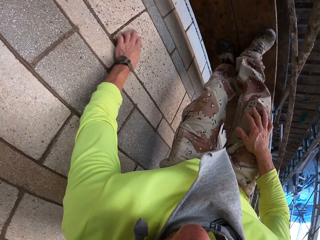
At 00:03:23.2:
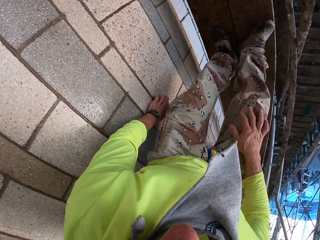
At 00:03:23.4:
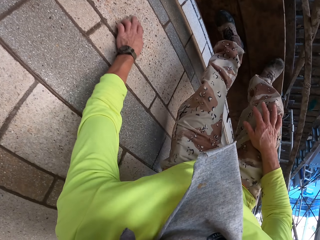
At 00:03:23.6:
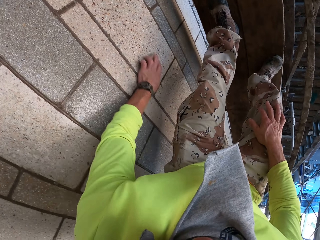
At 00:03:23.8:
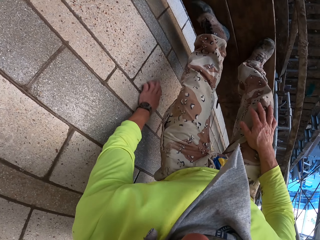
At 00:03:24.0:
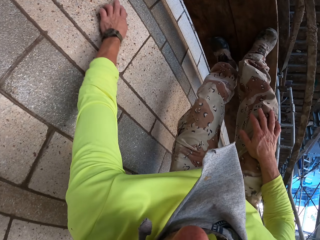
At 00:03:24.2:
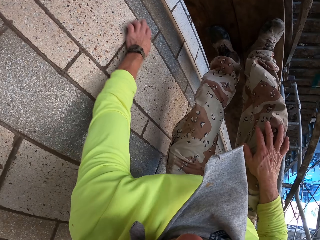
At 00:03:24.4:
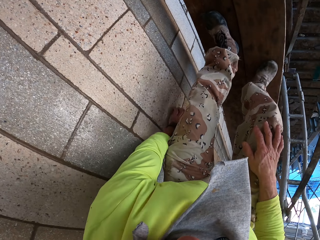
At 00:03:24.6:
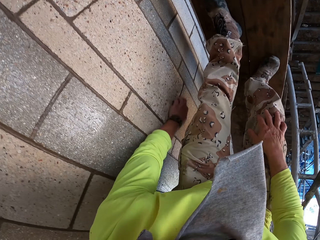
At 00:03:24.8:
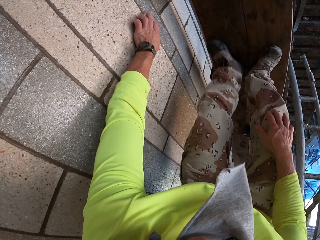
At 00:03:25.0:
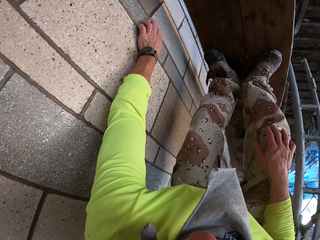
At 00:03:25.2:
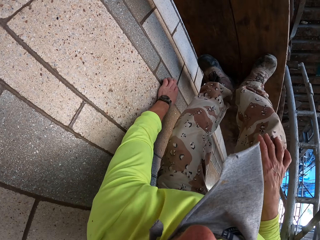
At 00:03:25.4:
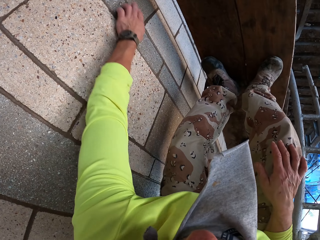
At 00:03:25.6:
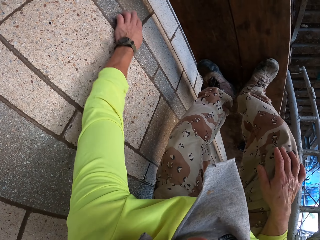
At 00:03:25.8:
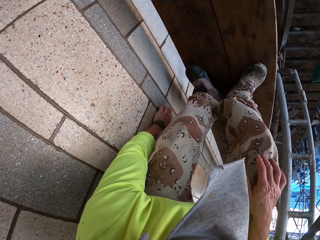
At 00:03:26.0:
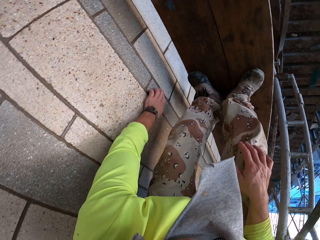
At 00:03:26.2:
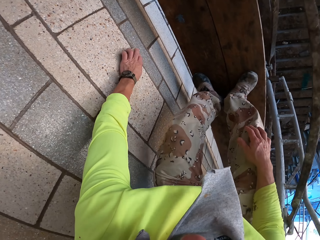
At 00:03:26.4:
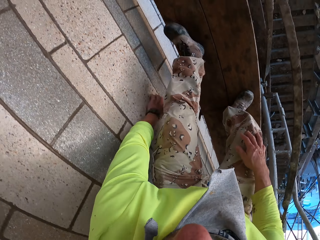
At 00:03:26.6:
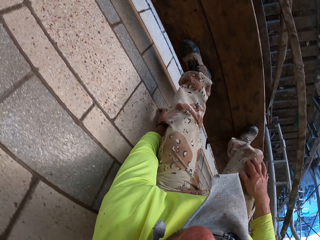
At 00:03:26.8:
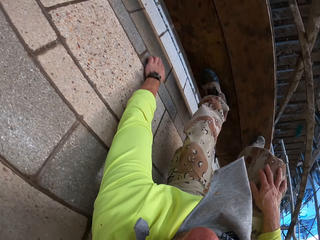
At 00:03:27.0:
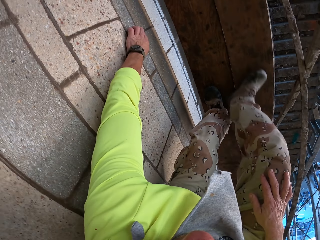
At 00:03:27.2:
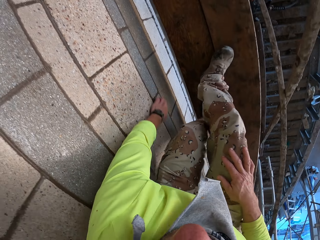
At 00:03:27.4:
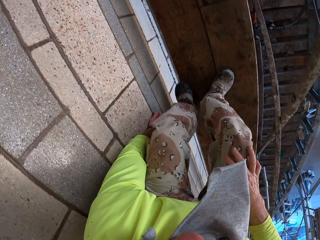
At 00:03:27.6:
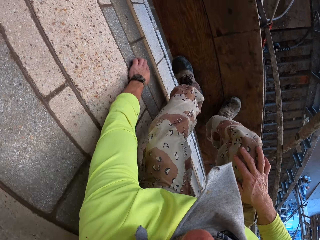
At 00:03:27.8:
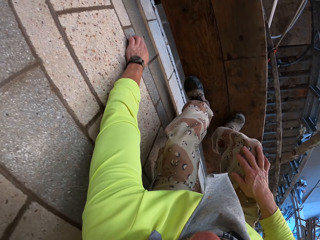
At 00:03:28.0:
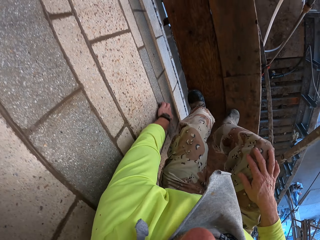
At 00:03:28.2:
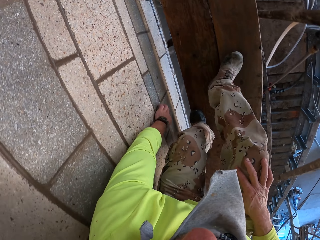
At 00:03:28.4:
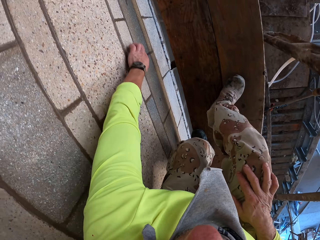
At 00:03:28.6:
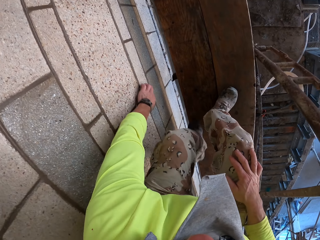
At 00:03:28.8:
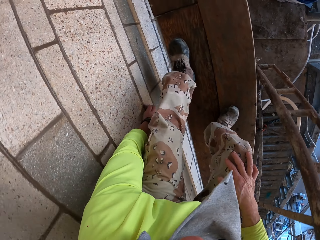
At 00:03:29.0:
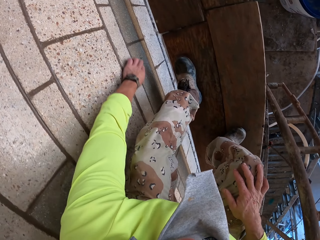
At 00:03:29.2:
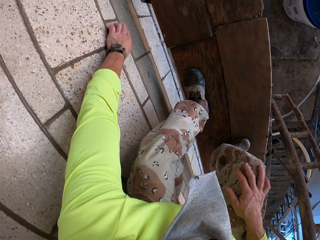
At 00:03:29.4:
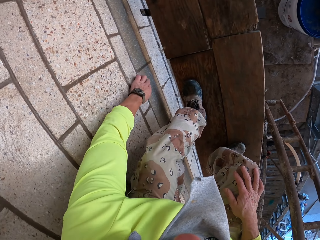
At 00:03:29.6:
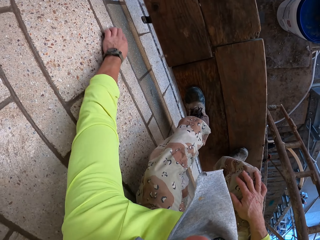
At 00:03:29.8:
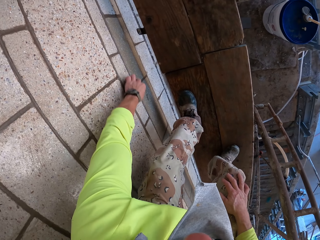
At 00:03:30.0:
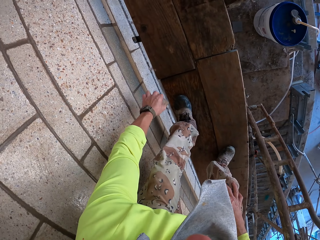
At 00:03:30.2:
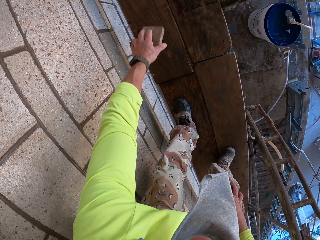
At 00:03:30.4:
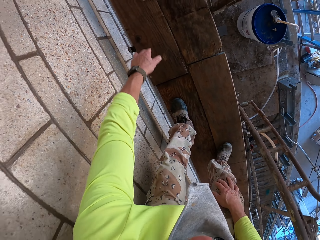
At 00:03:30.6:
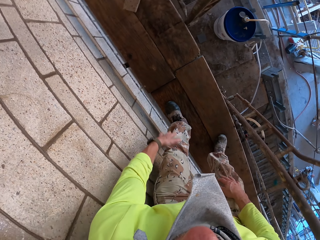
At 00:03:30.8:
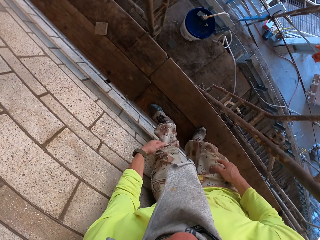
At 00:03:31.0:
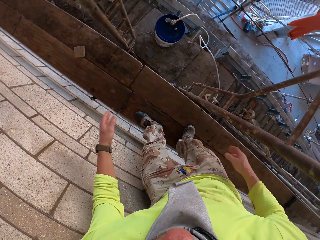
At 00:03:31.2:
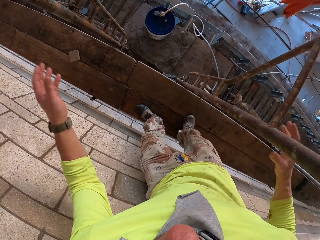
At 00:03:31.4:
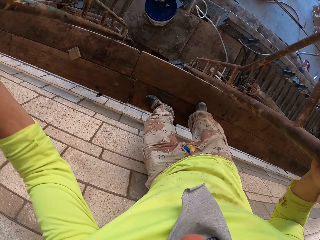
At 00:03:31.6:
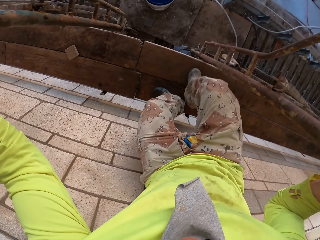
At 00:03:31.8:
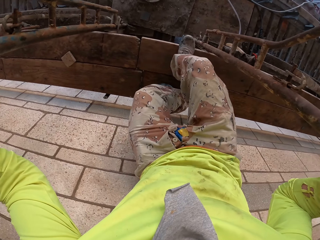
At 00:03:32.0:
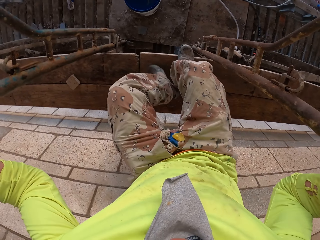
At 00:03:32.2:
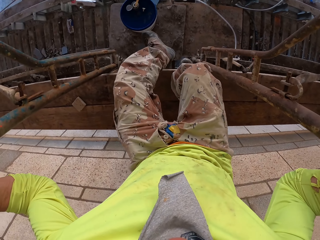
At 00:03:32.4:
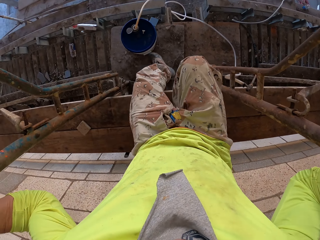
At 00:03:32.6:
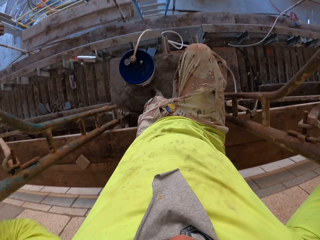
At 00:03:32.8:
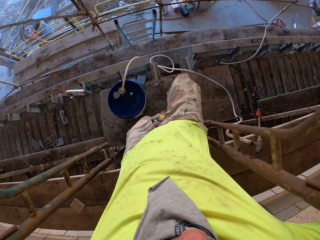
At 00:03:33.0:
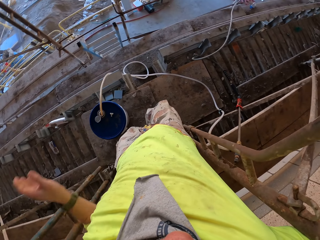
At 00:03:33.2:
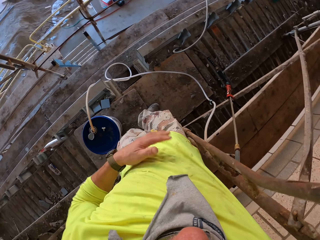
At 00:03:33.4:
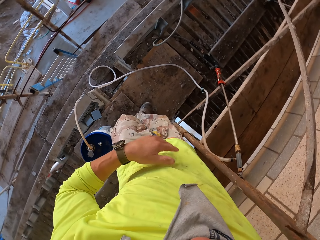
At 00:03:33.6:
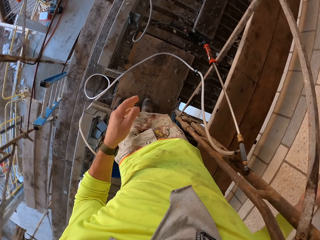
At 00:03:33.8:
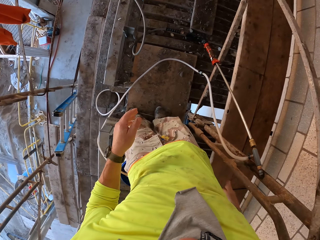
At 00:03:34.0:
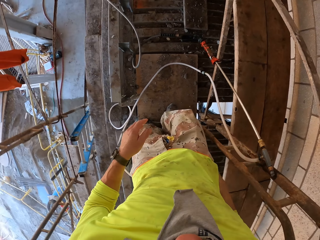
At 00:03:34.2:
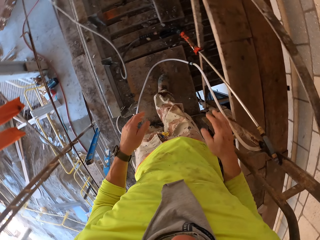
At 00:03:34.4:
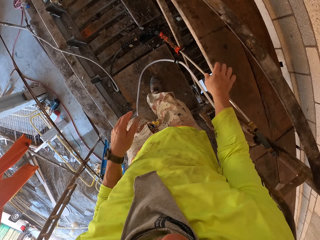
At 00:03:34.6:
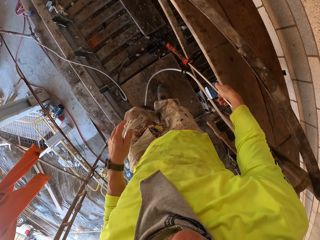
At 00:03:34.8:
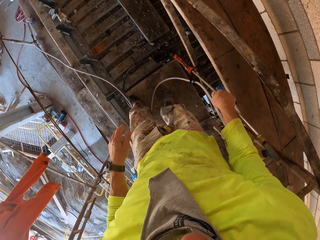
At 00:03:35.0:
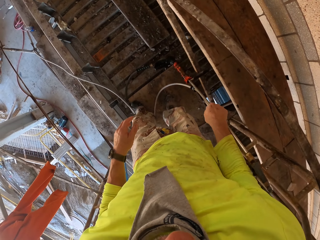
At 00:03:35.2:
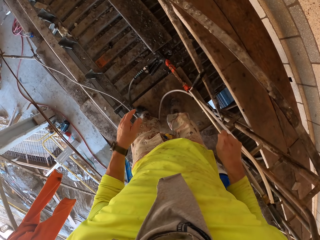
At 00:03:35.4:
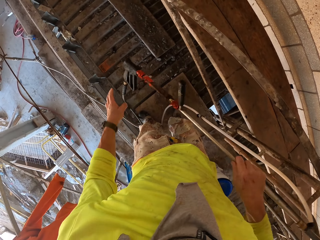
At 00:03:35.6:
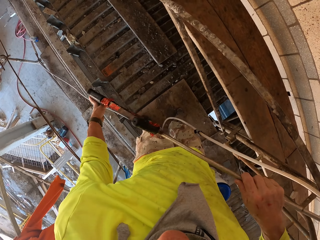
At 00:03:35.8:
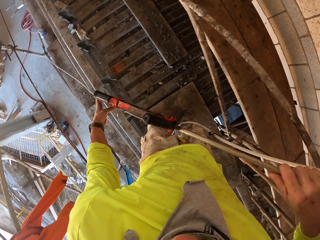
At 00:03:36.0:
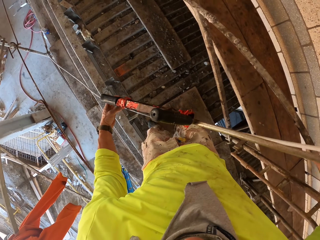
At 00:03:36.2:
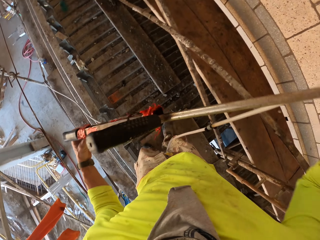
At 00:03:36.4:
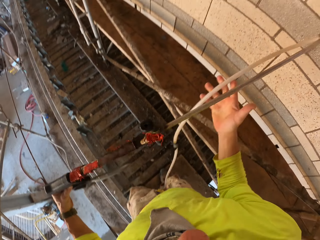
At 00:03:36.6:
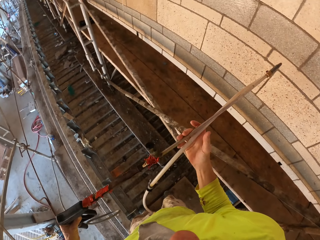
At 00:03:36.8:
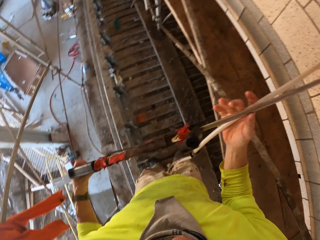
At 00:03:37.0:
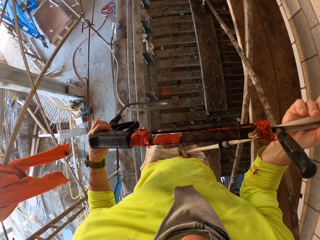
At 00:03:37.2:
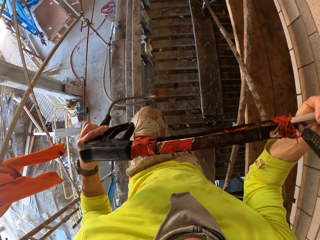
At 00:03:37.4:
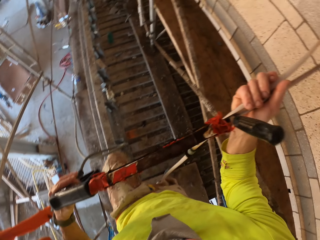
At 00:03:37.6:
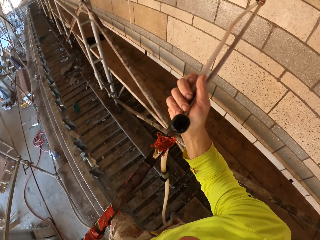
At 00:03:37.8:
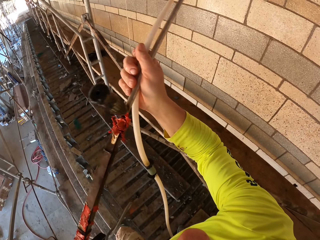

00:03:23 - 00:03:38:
The camera wearer throws the scrubber on the scaffold. They hold the ladders. They jump onto the scaffold. They walk down the wood stand. They take the stirrup spray or Loctite PL3. They hold the stirrup spray up.

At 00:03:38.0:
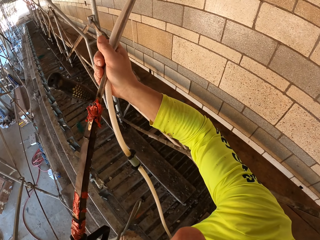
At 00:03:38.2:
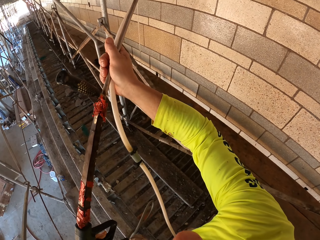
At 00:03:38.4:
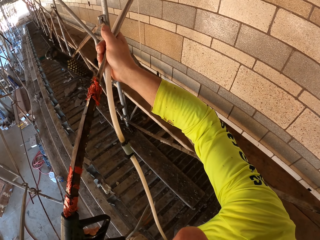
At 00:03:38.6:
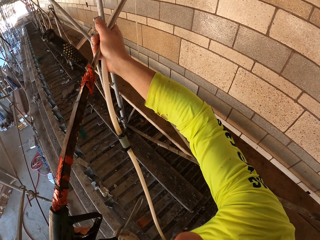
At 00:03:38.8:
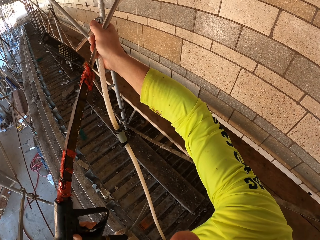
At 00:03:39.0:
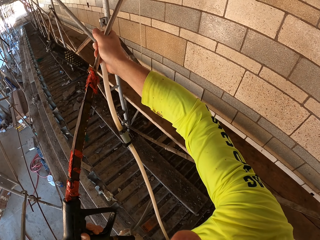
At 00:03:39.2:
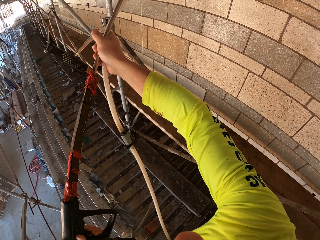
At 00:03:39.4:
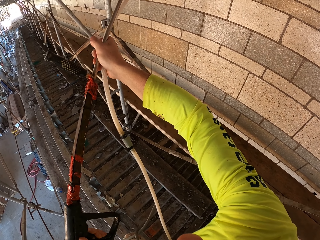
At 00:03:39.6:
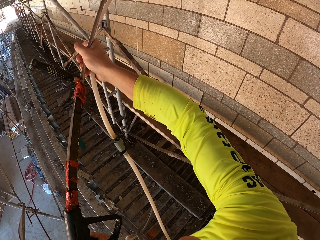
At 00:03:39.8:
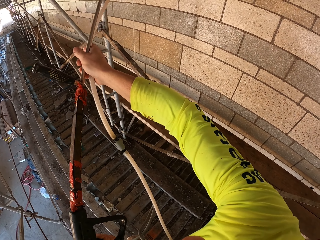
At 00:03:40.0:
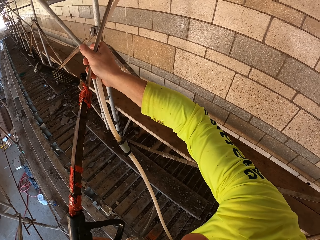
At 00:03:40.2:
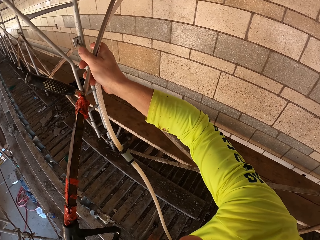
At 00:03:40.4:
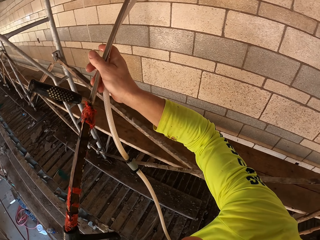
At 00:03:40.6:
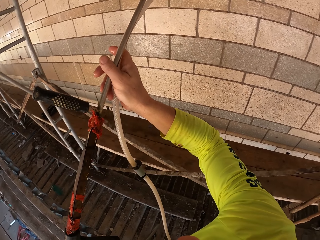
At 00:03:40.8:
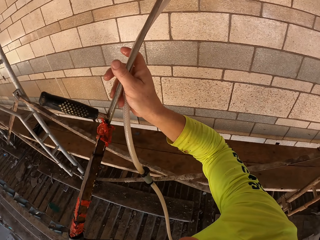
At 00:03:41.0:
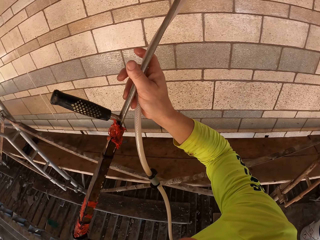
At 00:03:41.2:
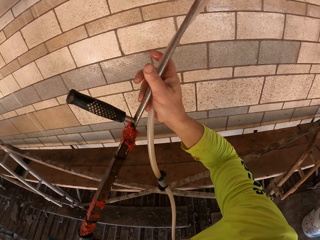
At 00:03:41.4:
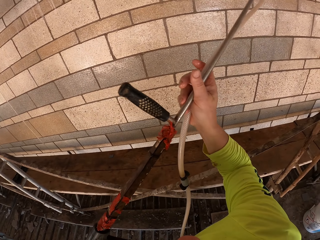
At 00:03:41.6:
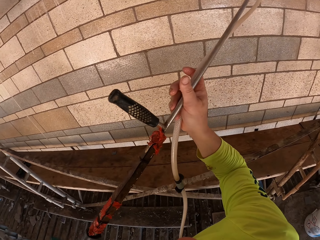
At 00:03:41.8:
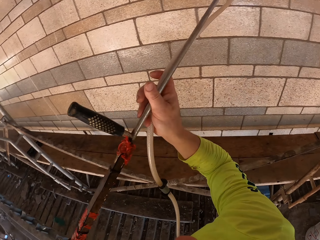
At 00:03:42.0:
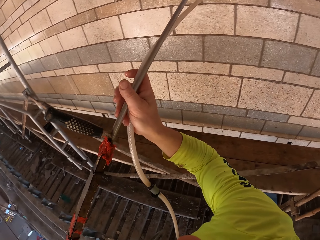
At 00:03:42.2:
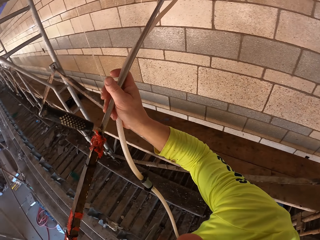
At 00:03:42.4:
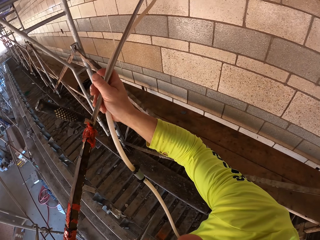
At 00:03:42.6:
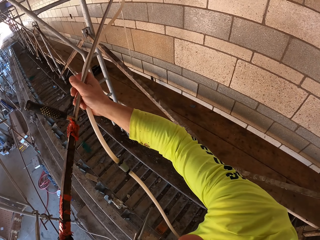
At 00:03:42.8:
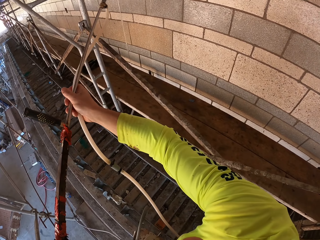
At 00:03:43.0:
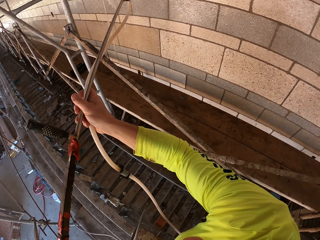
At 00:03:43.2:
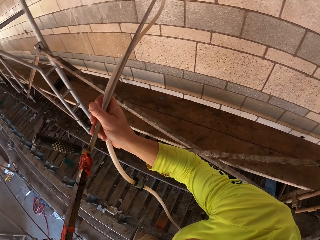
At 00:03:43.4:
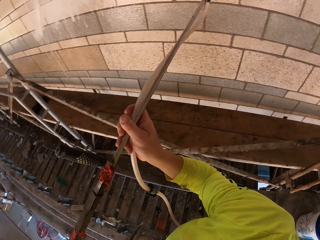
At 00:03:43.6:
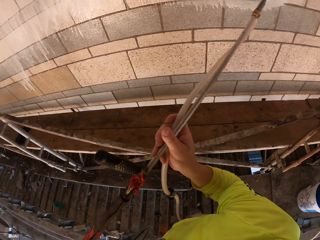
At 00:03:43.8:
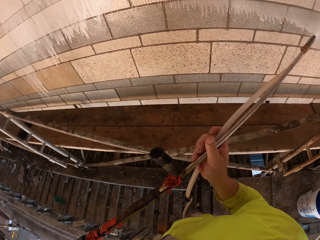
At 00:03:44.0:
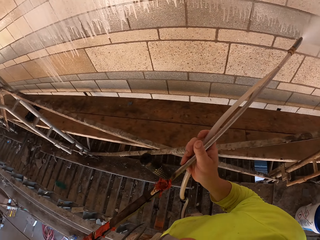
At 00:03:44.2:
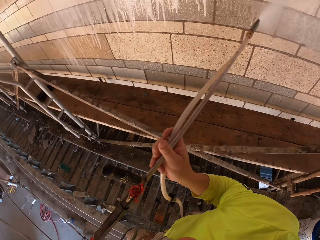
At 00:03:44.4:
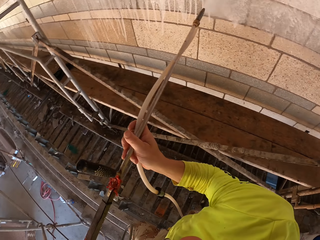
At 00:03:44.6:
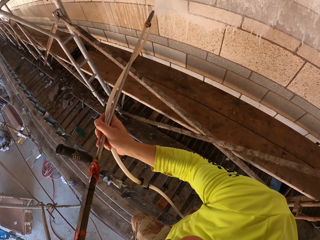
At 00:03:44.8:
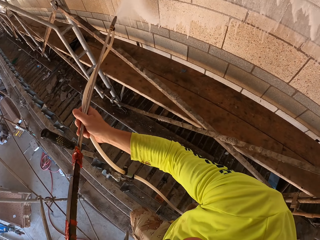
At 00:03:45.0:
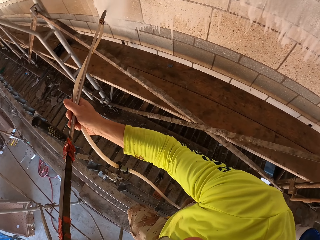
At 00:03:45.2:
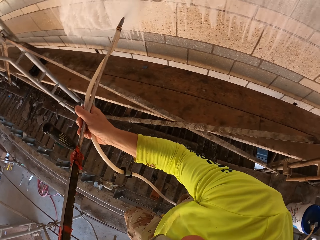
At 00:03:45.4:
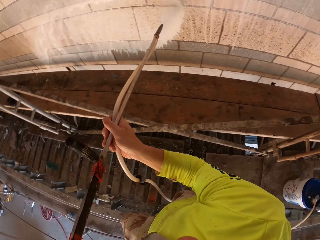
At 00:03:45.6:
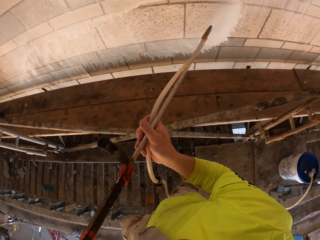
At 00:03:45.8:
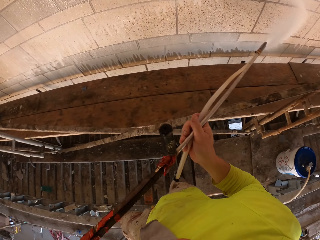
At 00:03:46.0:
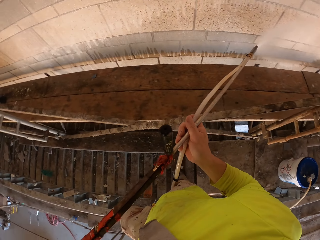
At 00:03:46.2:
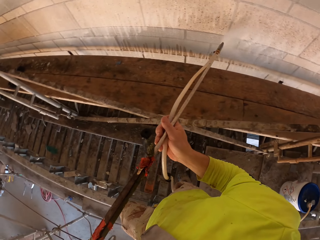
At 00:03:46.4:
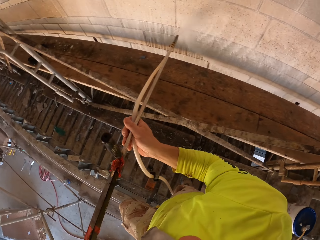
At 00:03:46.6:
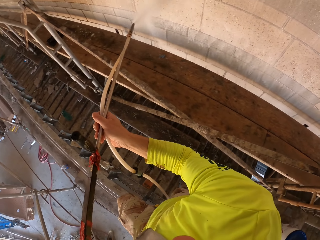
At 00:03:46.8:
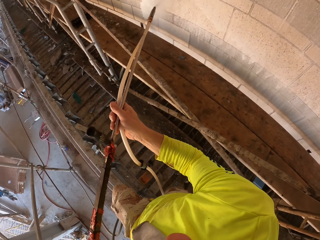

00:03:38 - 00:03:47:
The camera wearer sprays across the wall with the Loctite PL3.
